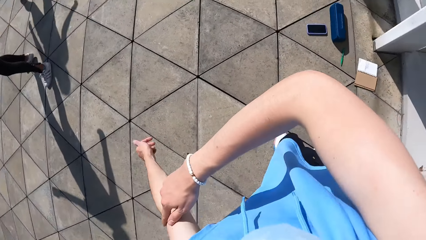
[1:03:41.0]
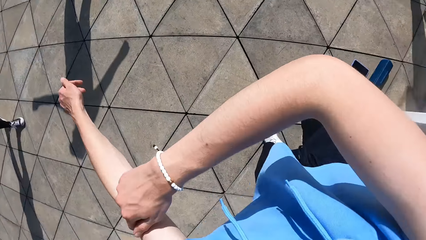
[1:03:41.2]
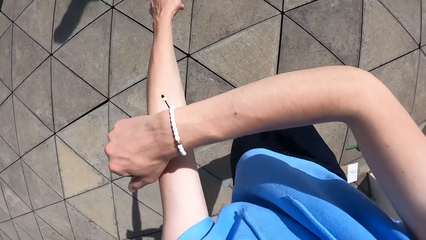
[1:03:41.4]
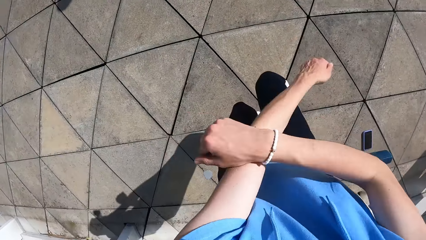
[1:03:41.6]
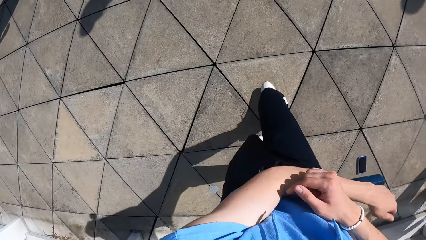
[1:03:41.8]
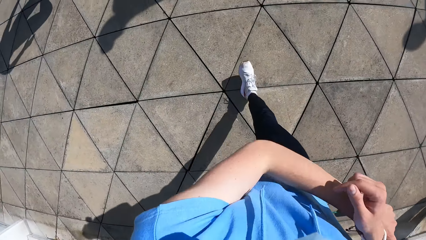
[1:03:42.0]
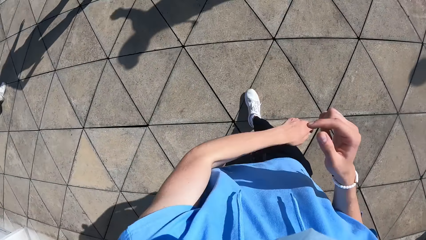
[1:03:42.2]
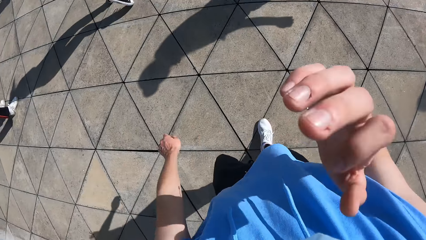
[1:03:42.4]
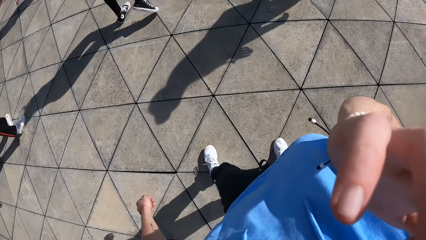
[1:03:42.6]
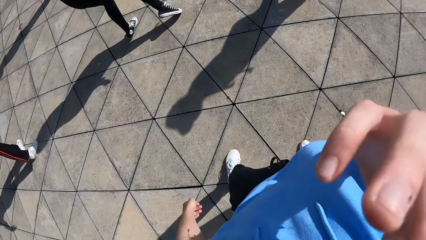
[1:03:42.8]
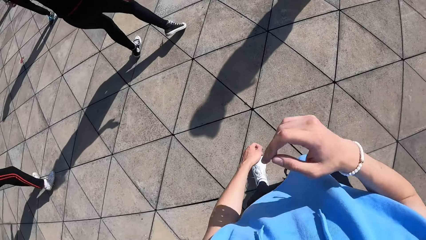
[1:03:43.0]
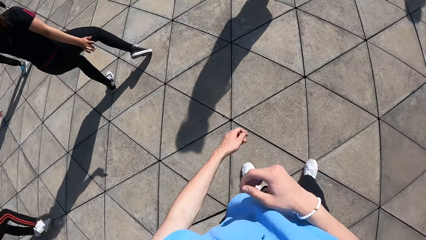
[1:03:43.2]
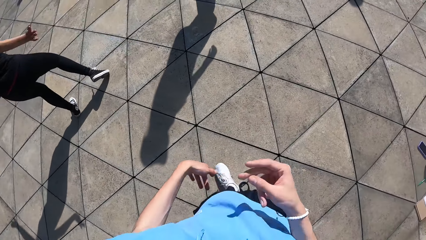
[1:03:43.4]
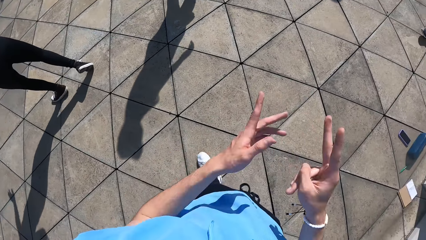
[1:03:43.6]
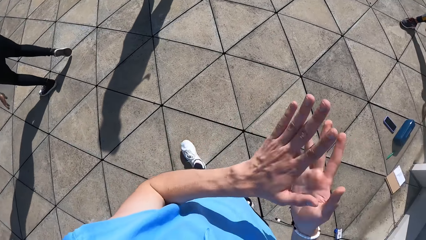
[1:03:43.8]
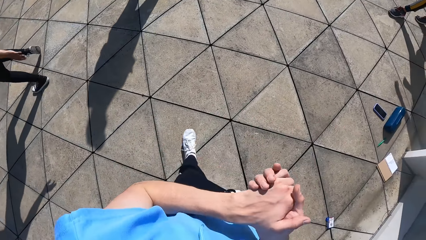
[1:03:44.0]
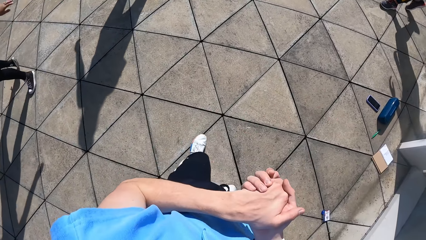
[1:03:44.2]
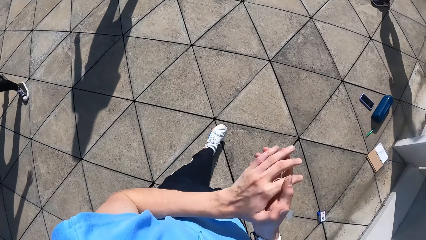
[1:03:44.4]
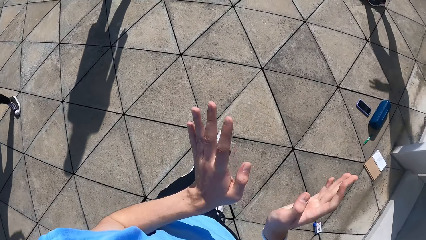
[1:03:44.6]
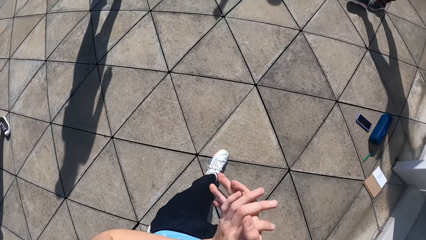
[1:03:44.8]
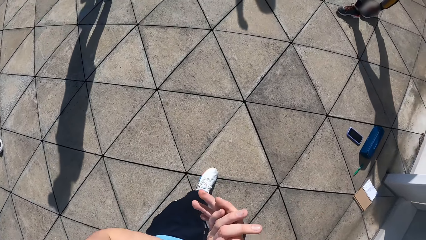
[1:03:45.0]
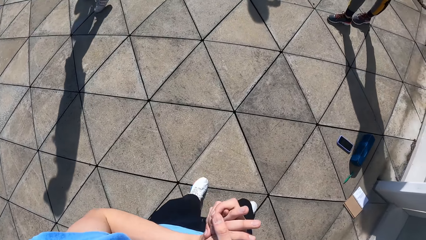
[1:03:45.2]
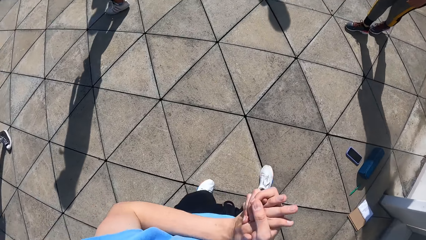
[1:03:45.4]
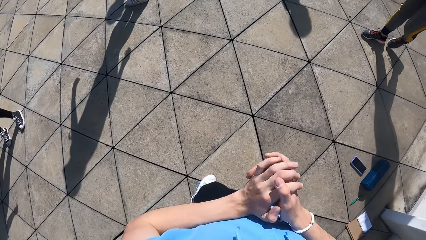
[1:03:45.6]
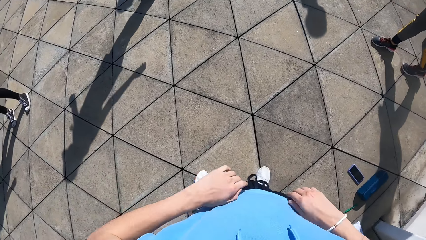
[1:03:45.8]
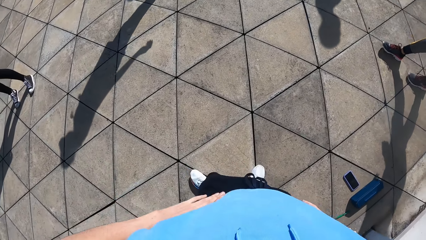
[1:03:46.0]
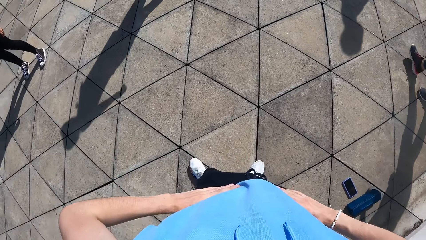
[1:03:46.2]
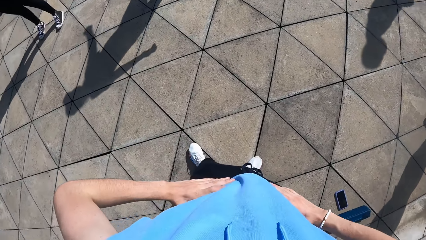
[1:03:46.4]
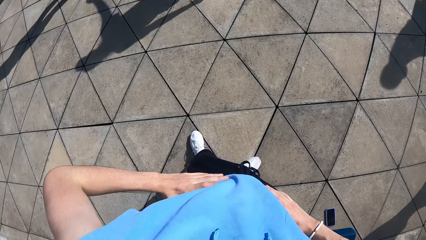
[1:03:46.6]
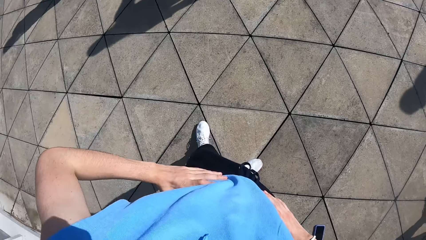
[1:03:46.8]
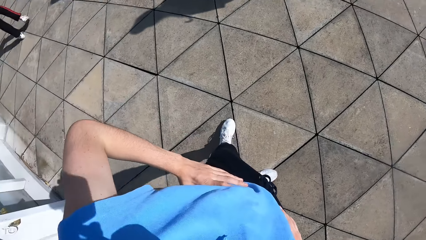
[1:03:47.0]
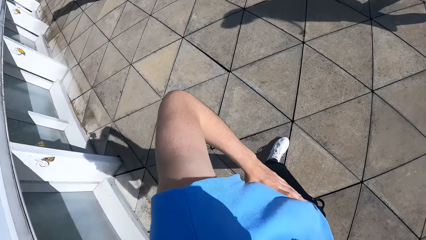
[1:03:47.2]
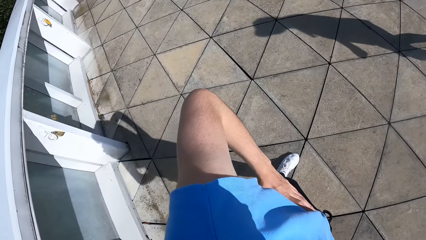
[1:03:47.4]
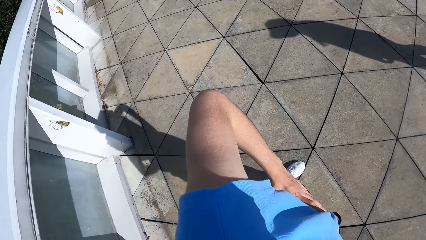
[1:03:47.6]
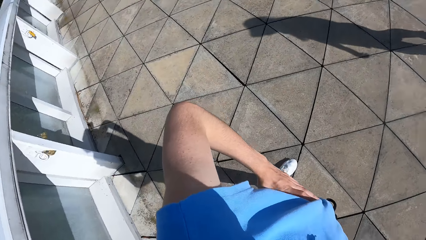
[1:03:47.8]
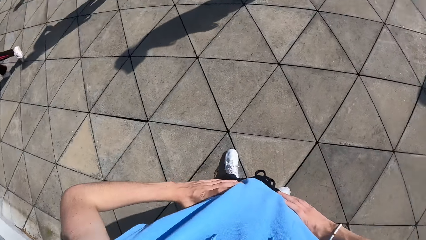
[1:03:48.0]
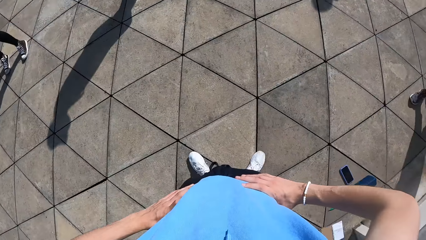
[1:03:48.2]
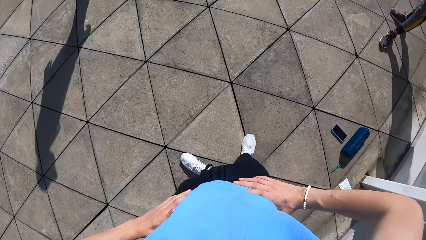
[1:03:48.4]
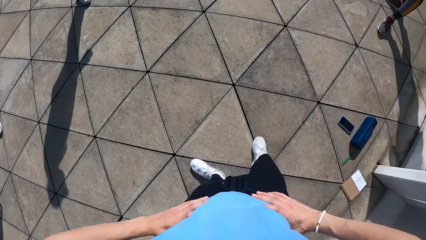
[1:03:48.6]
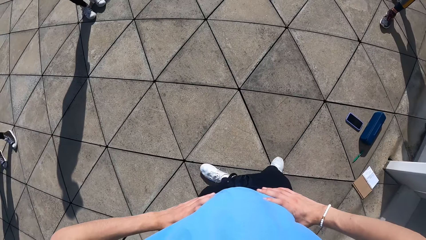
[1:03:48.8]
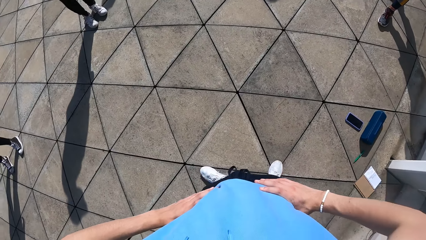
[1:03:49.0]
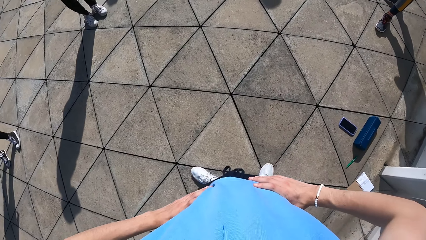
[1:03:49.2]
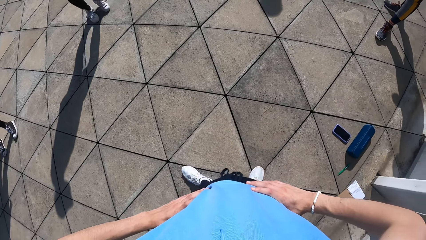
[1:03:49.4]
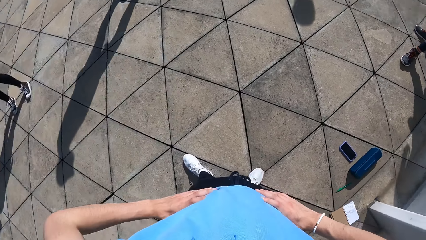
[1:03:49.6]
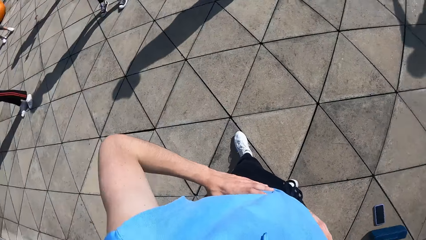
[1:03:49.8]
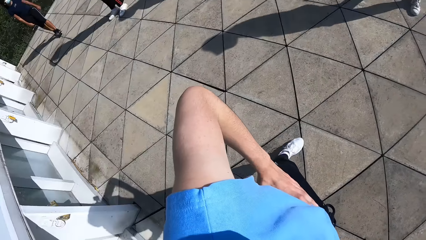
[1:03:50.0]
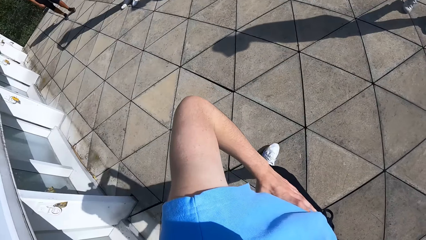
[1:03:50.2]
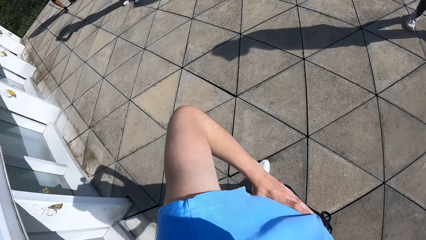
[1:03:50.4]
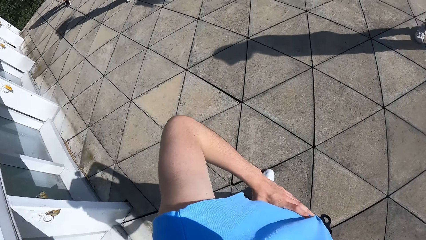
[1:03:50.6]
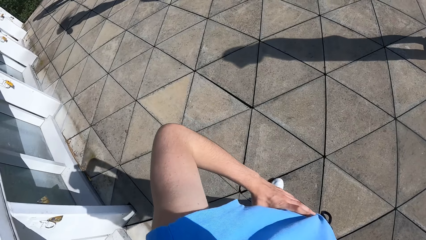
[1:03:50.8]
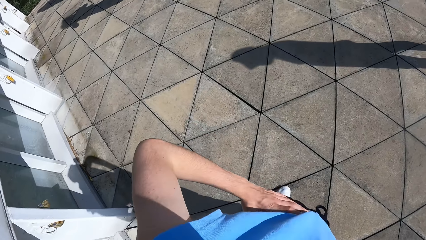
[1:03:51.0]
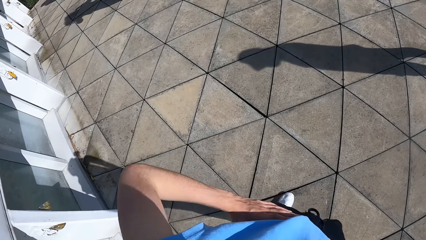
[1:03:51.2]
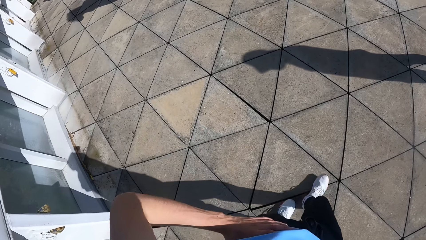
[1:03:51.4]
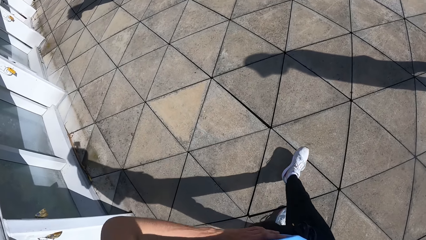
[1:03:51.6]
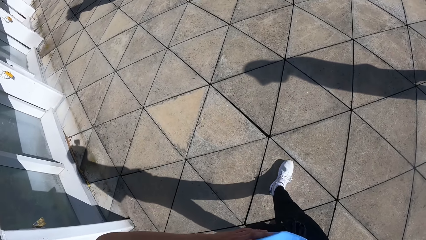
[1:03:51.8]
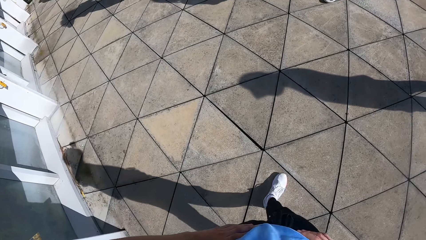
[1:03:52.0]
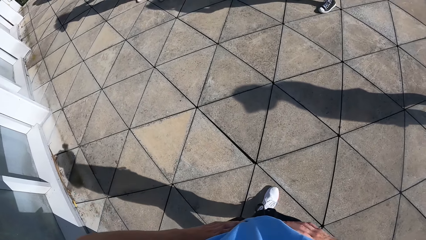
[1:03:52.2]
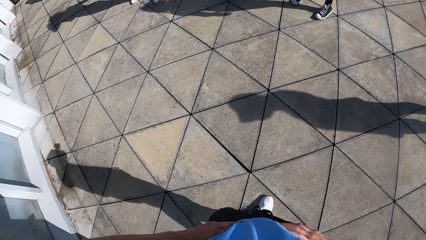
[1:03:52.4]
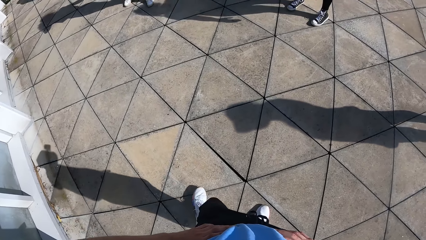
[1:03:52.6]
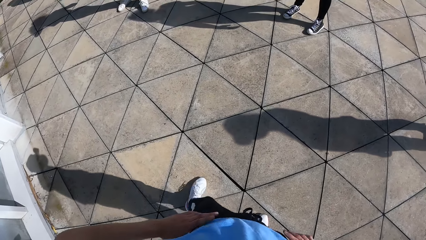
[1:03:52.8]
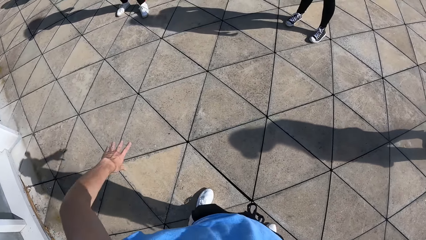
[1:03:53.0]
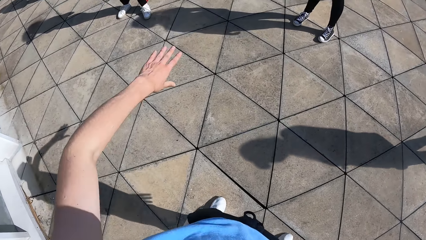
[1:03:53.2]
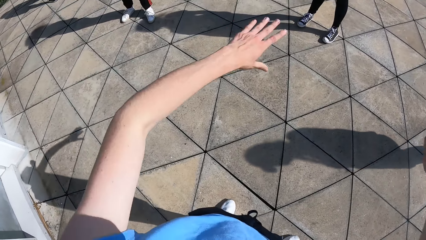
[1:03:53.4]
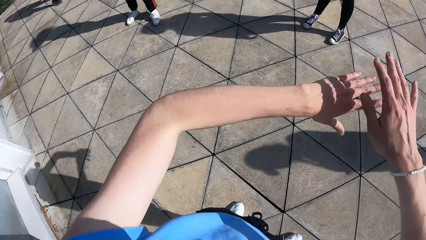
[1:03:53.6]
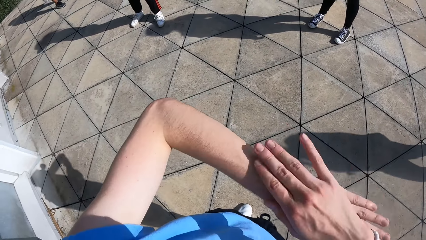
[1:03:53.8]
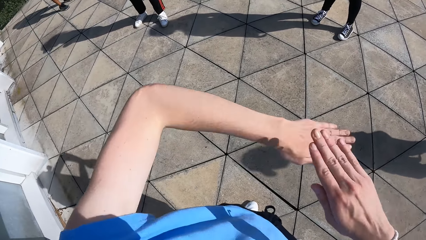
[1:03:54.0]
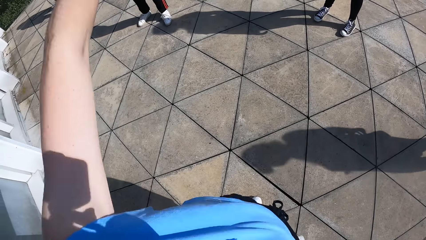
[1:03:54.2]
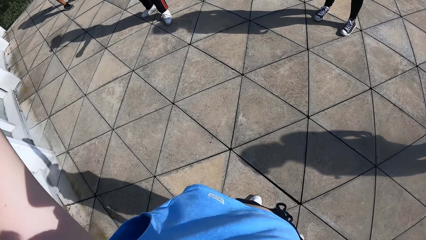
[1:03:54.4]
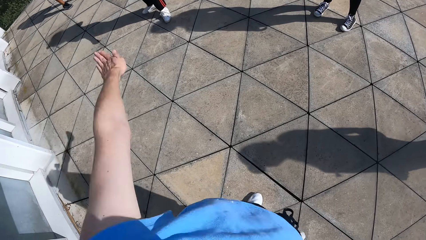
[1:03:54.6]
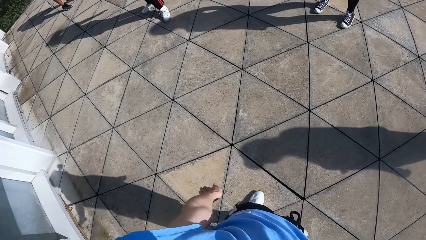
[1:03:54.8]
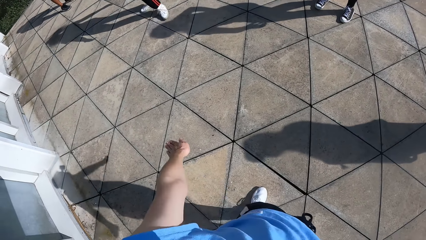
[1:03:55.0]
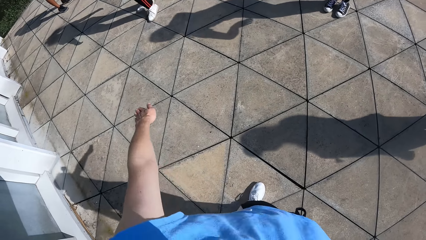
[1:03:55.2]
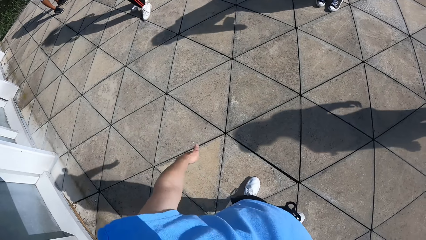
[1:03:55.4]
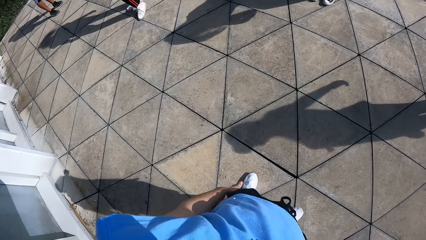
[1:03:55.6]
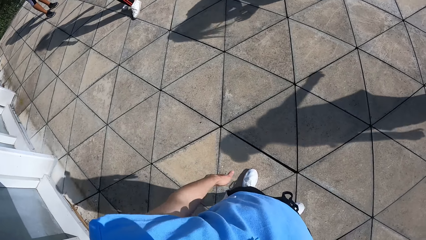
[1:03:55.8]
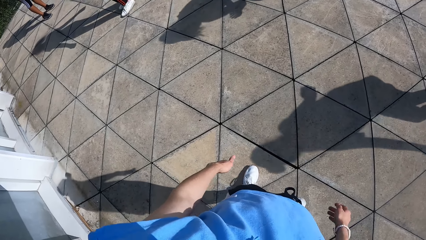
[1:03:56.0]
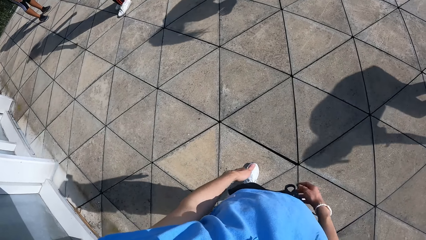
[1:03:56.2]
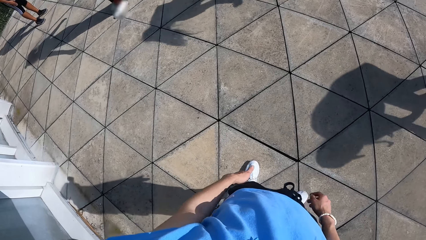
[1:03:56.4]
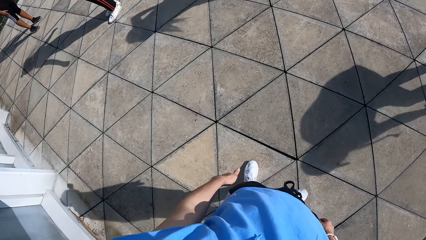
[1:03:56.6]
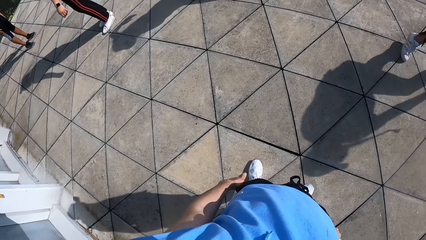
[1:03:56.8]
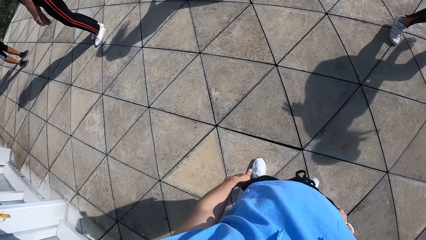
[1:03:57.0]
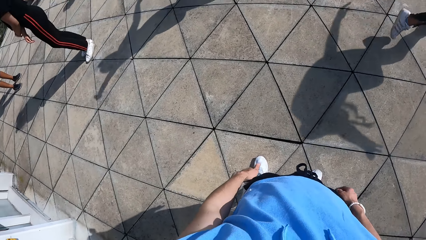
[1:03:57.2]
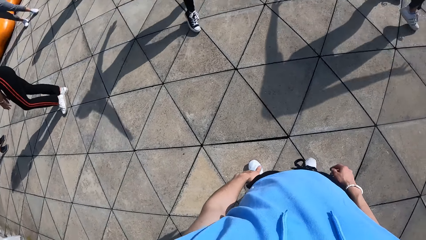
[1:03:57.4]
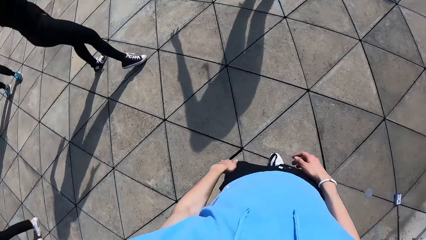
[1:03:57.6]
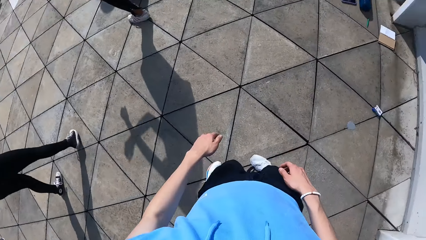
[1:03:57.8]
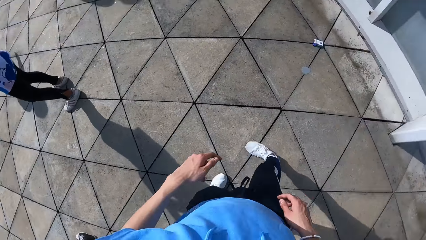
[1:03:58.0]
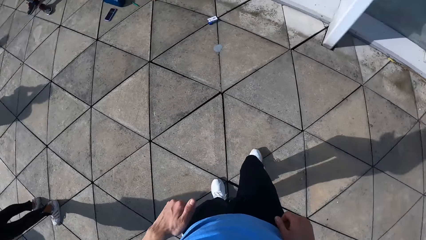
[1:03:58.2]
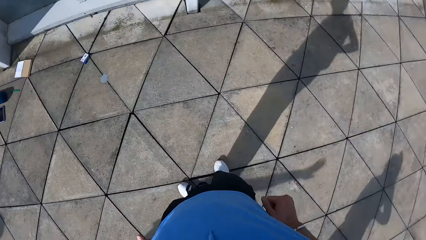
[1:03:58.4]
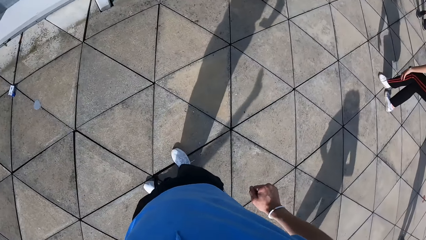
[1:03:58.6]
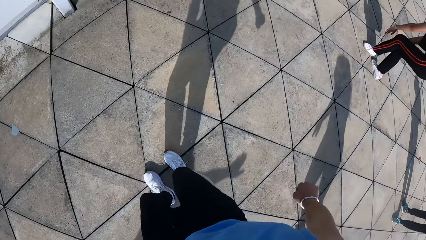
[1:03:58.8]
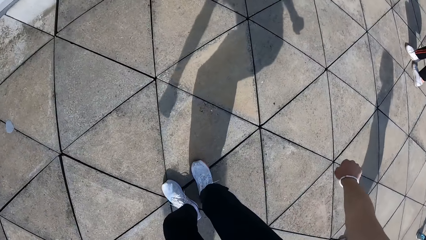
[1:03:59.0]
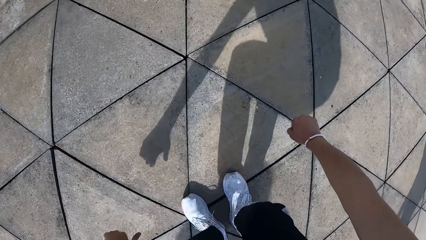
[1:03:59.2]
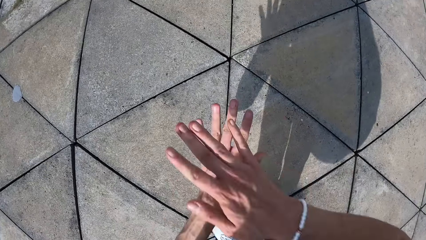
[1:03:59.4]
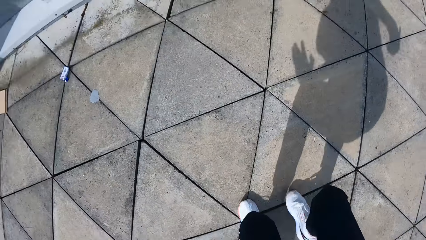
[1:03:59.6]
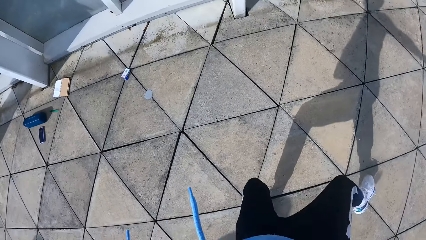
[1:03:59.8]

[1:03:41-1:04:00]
The camera wearer touches his face with his right hand. He interacts with the group of people. He moves his hands. He holds his waist with his hands. He looks around. He walks around the ground. He teaches some dance moves. He dances with the group of people.
